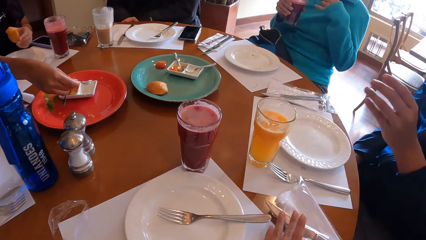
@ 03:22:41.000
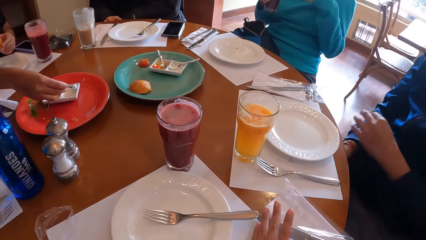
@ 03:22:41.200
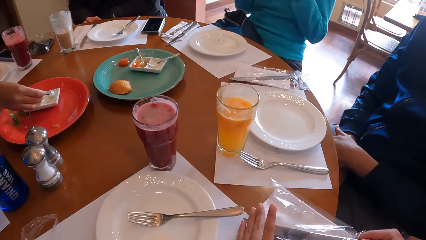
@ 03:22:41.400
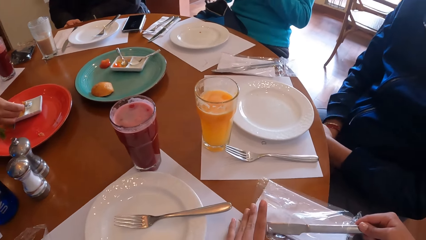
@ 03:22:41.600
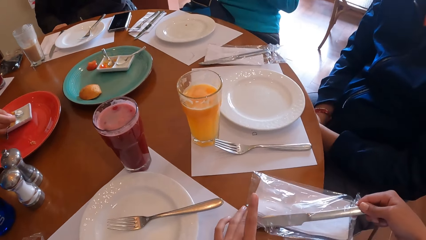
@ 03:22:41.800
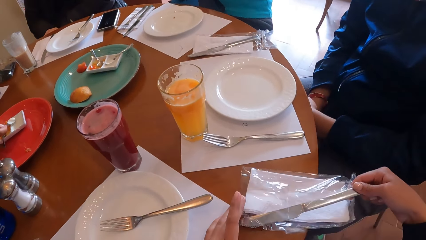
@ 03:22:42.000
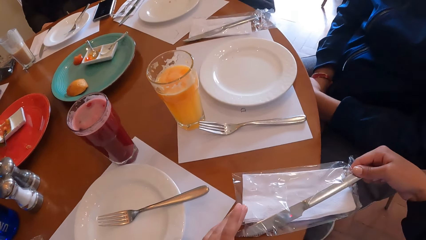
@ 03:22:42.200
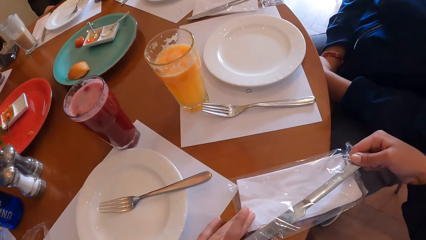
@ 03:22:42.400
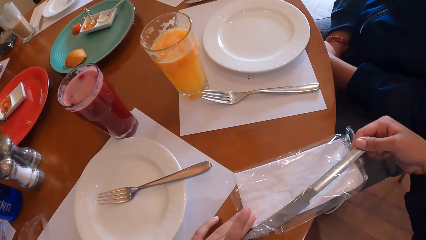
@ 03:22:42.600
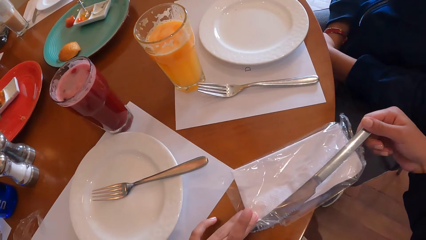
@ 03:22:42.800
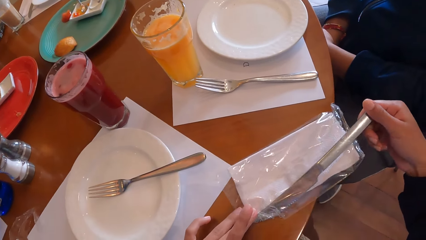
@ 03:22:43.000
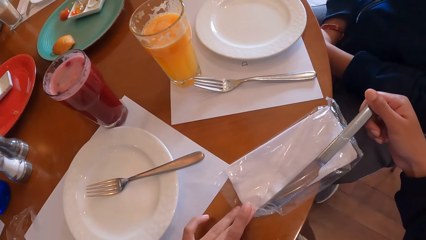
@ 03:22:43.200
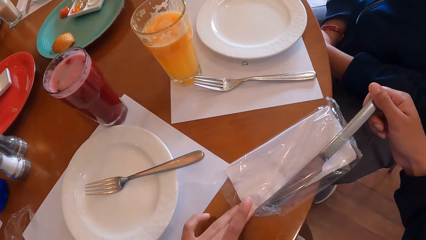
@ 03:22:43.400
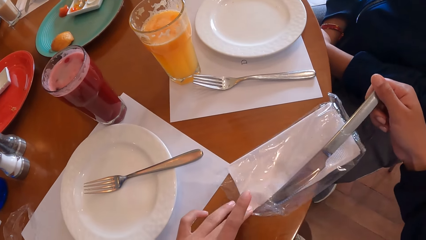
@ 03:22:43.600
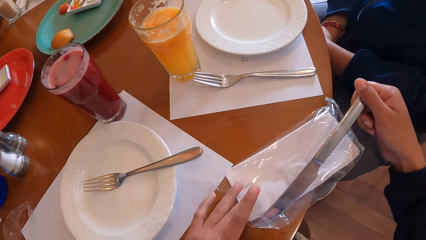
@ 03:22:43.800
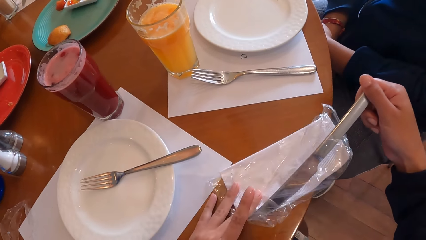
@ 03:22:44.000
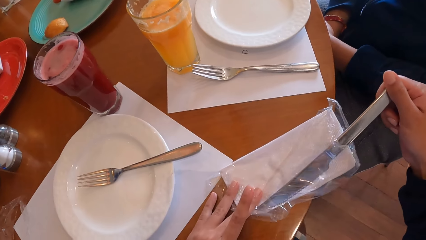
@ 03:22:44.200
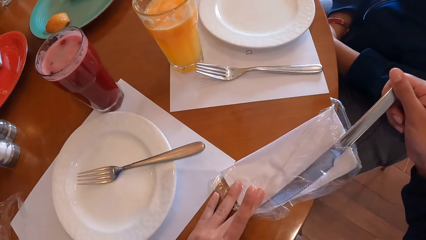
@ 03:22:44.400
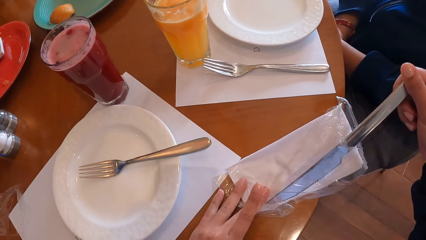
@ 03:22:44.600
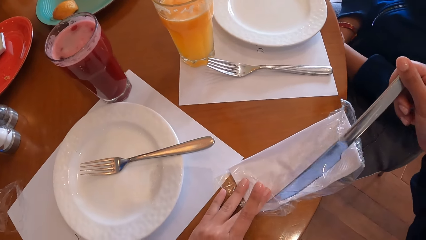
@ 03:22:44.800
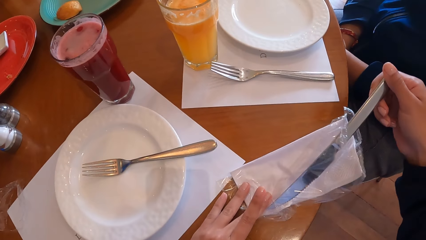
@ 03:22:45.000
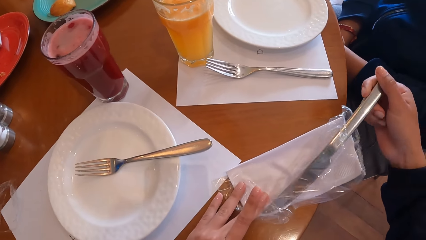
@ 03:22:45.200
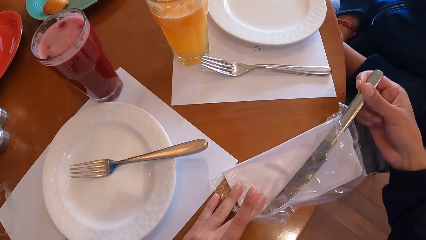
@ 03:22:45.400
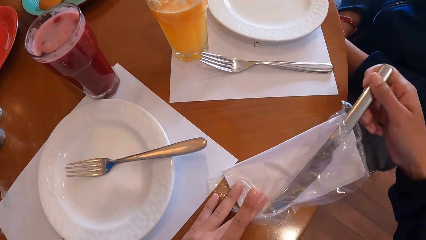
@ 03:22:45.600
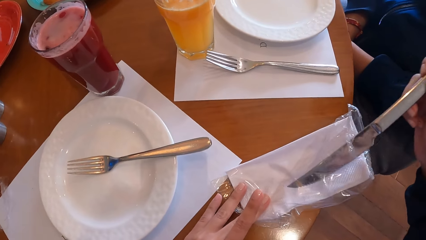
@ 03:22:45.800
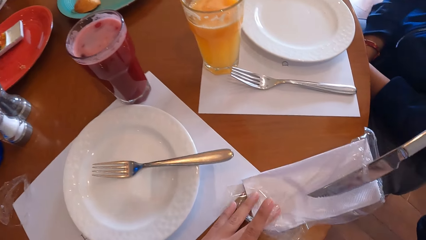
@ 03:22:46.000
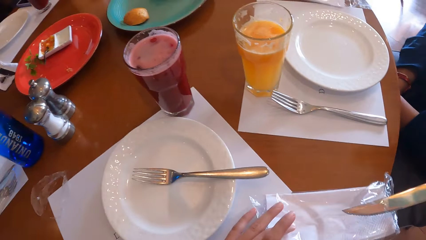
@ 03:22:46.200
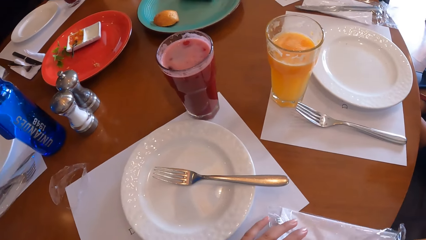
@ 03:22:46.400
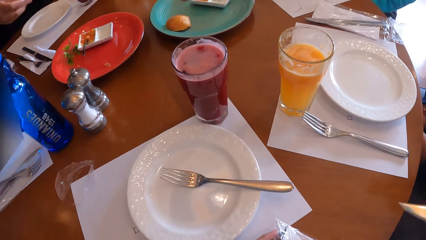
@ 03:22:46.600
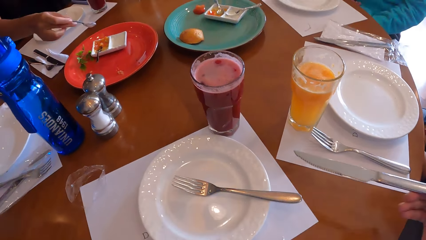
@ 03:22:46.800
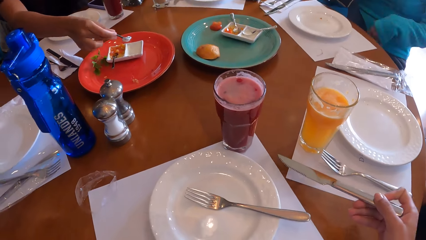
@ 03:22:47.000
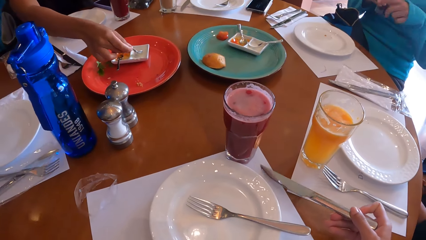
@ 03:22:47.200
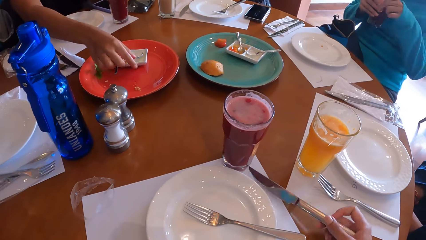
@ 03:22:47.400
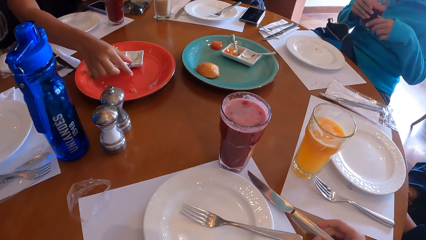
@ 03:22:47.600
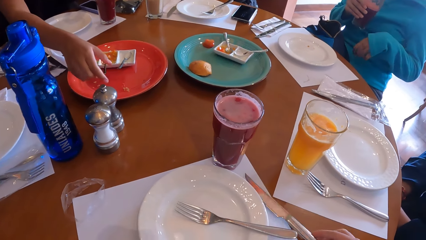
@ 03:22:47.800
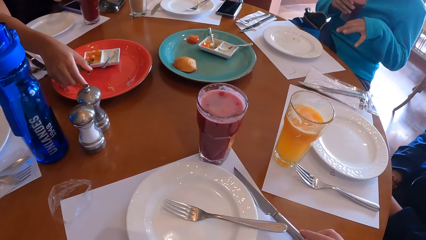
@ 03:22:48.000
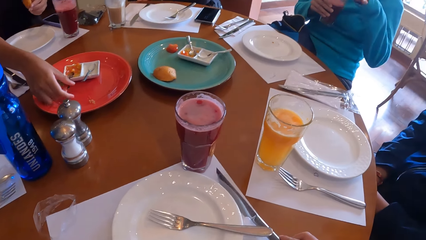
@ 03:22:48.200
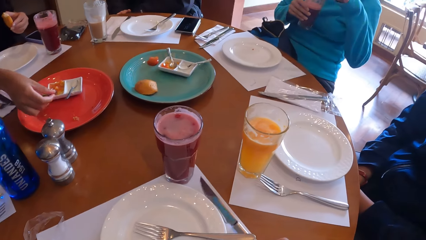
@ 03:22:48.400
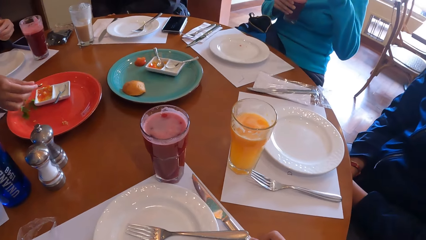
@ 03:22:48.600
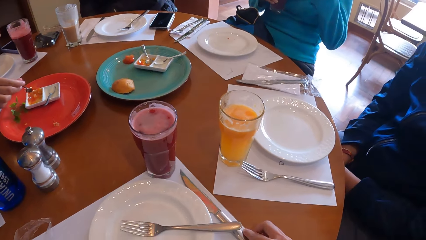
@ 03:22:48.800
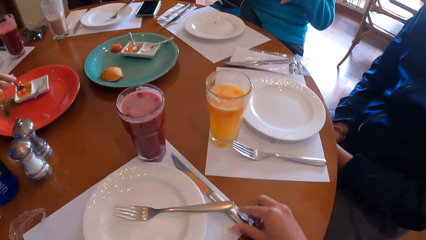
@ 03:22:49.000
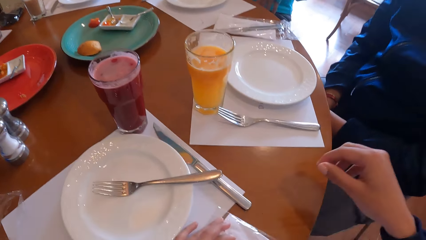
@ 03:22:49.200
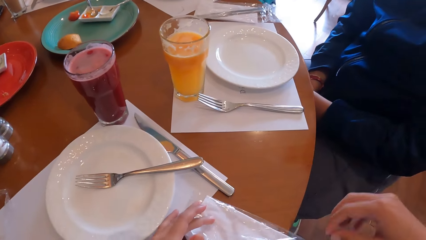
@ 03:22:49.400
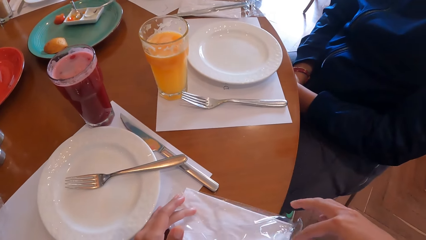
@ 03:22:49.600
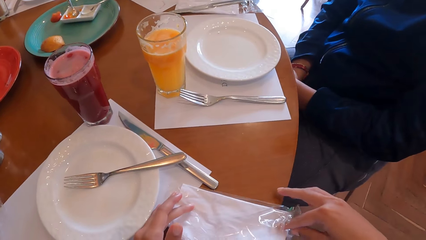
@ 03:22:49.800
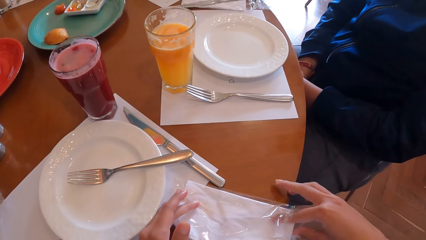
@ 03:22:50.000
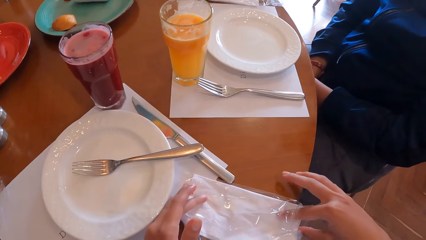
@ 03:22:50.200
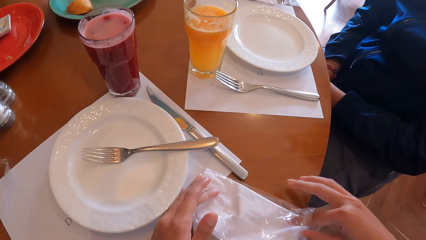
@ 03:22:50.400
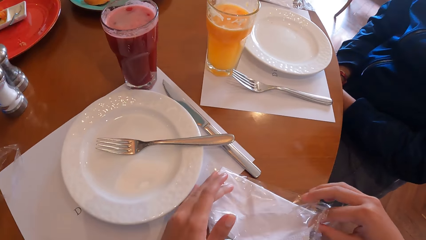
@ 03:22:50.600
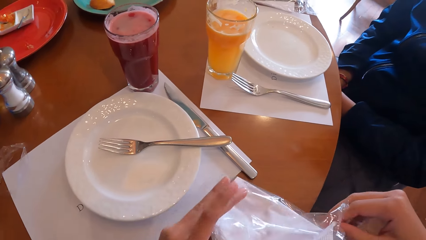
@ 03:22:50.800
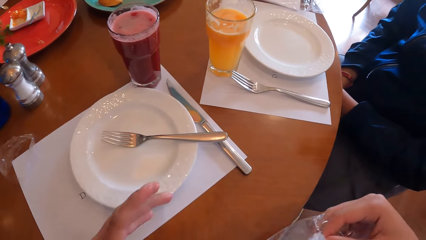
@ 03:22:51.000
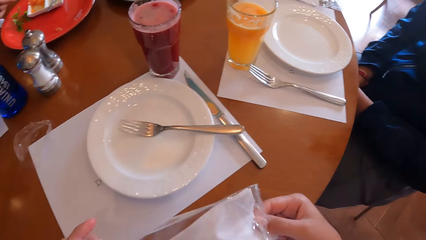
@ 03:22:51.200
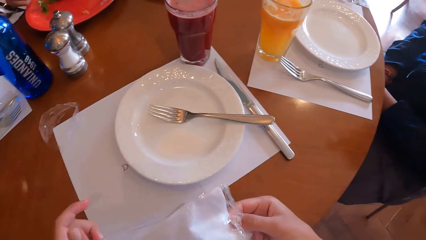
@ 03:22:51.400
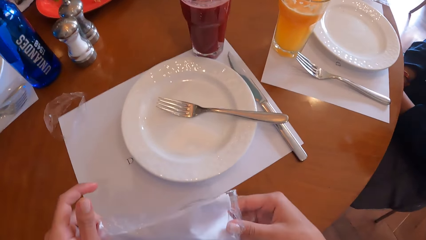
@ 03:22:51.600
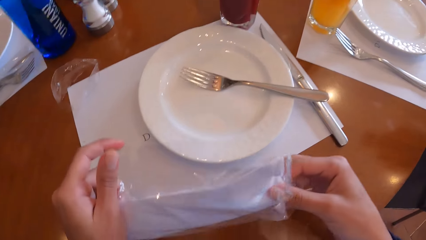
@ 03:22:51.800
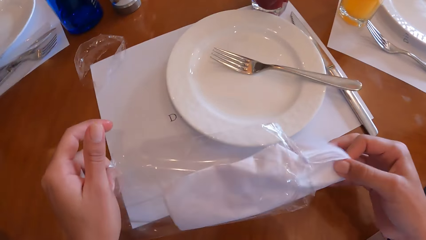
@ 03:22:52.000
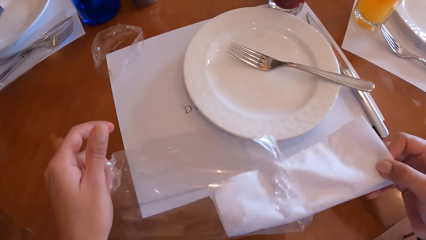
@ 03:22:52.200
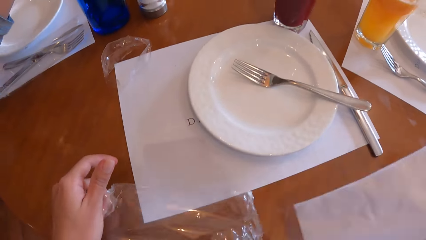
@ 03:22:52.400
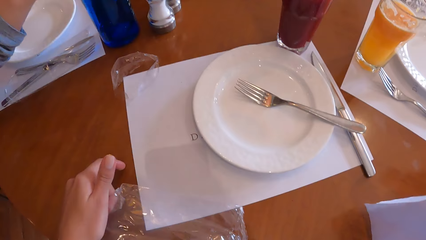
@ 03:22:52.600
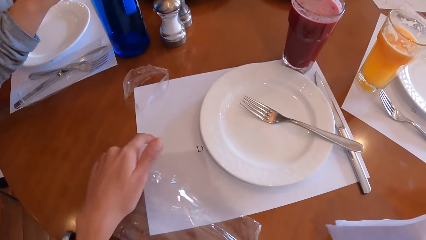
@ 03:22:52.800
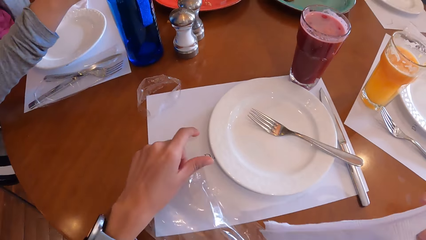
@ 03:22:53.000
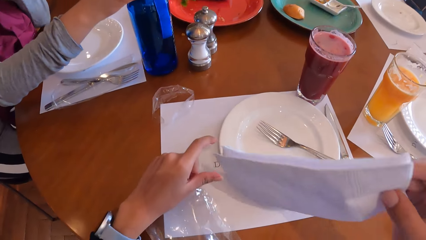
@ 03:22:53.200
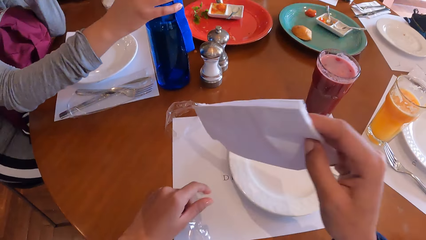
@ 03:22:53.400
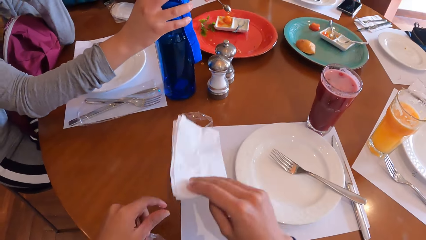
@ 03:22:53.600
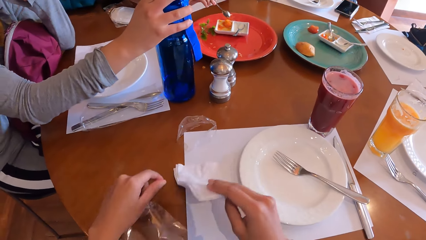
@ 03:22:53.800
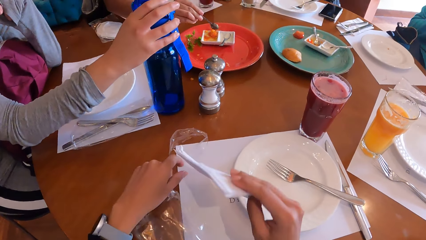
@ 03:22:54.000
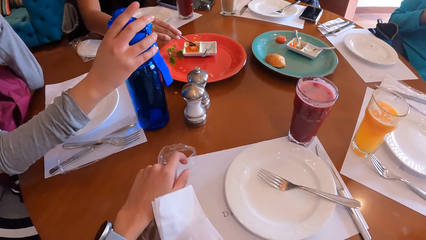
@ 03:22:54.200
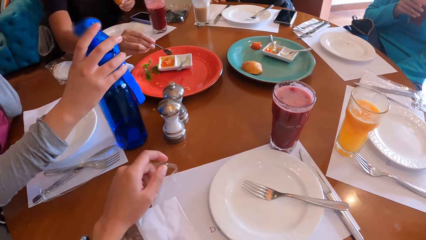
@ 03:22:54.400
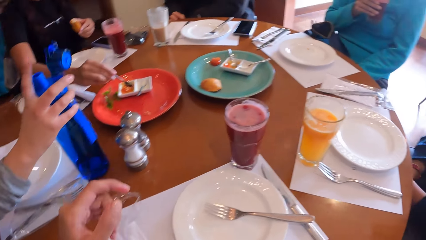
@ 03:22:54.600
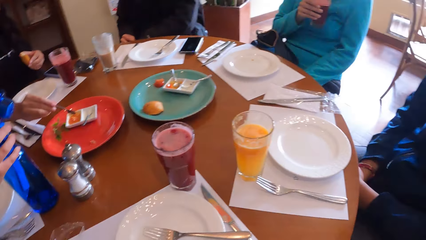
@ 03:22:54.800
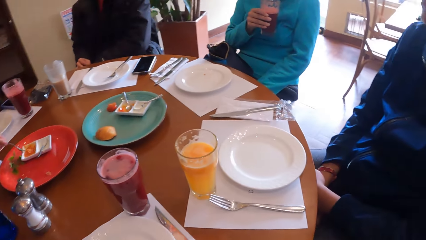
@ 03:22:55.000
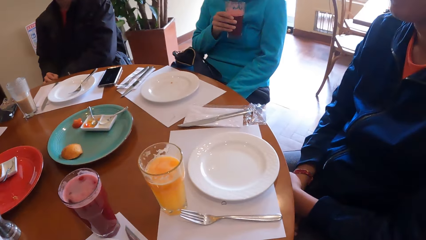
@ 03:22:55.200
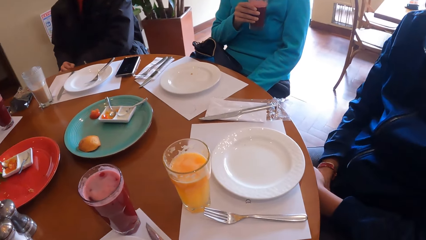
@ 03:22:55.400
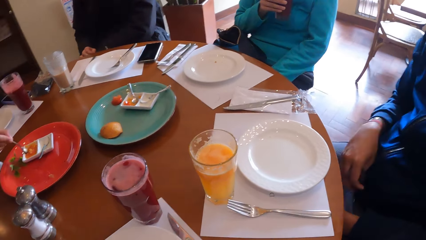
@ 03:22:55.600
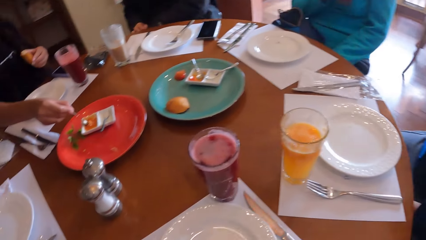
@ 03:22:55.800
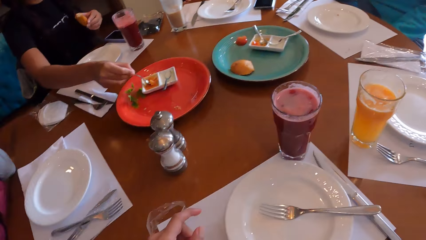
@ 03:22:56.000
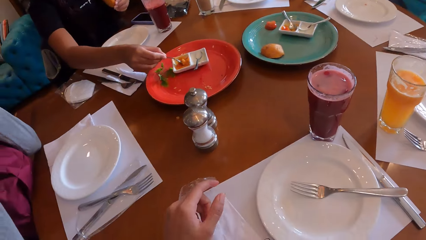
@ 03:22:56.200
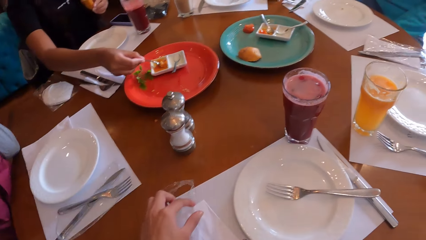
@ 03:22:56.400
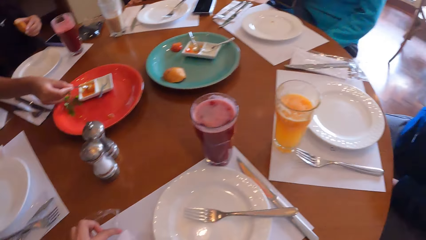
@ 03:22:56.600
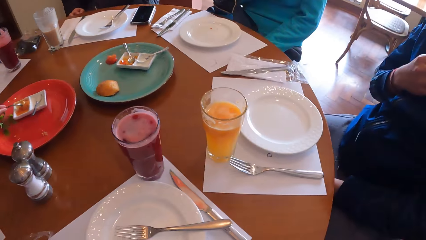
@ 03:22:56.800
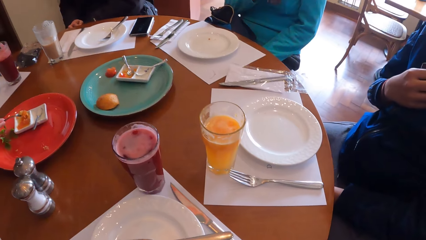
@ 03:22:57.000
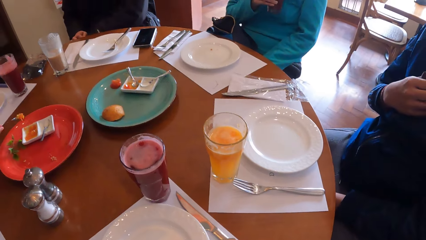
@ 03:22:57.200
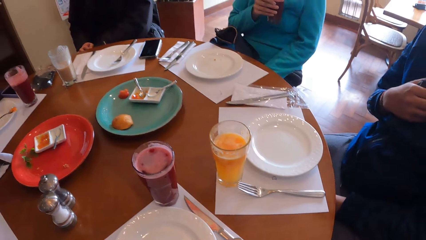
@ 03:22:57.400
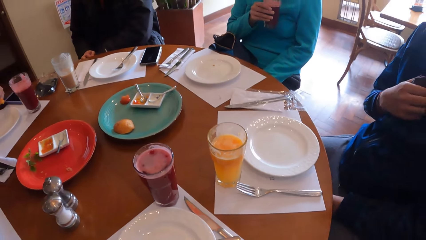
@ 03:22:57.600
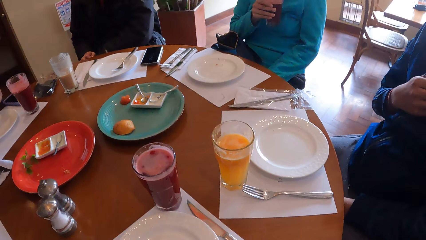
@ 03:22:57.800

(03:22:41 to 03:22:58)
The camera wearer tries to remove a knife. She picks up the knife from the plastic wrap with her right hand. A woman places the spoon in the plate on the table with her right hand. The camera wearer places the knife on the table with her right hand. A man puts down the knife. The woman picks the spoon from the plate on the table with her right hand and picks a spoonful of sauce from the plate on the table with her right hand. Another man drinks the juice. The first man takes the cream with a spoon. The camera wearer picks up the plastic wrap from the table with her right hand. She removes a serviette from the plastic wrap in her left hand with her right hand. She places the plastic wrap on the table with her left hand. She picks the plastic wrap from the table with her left hand. She places the serviette on the table with her right hand. She picks the serviette from the table with her right hand. She places the plastic wrap on the table with her left hand. Another woman opens a water bottle lid on the table with her right hand. The camera wearer places the serviette on the plastic wrap on the table with her right hand. Another man holds the water bottle. The first man takes the cream with a spoon. Another man looks around the table. The second man holds the glass. Another man touches a sport top with his right hand. Another man looks around the table. He looks around the table again. The second man holds the glass. The man who looked around the table first looks around the table. The first man takes the cream with a spoon.
